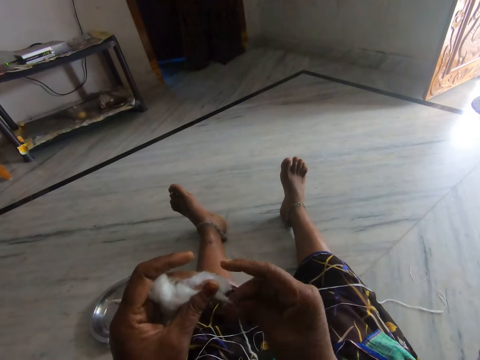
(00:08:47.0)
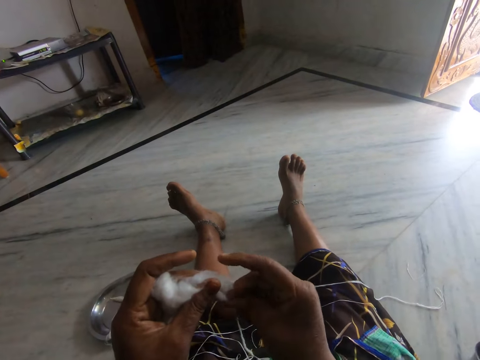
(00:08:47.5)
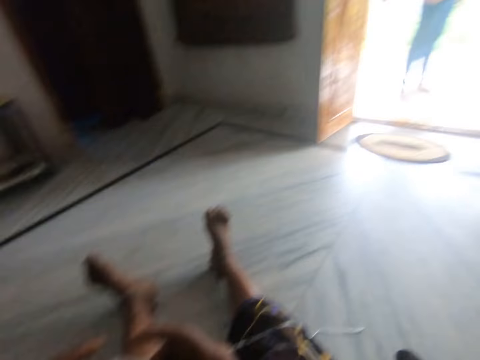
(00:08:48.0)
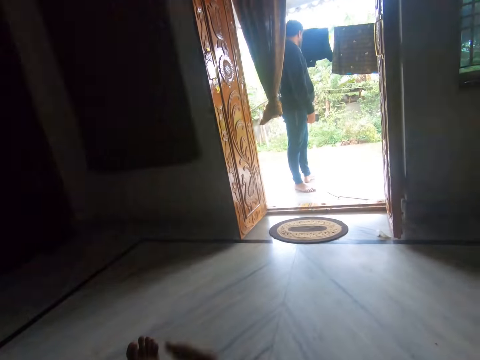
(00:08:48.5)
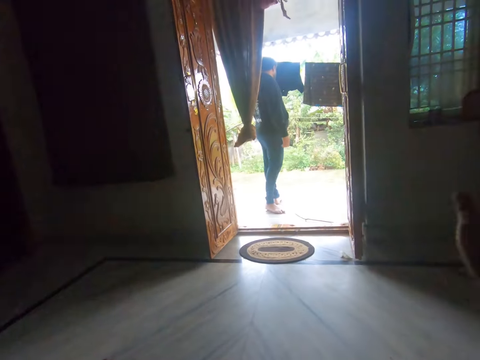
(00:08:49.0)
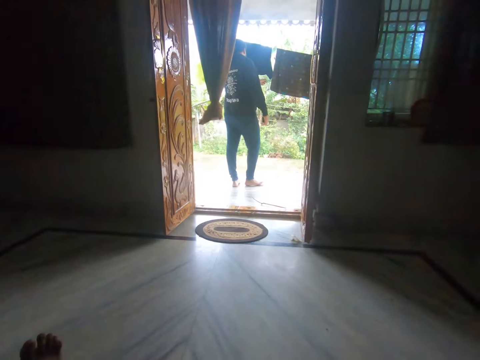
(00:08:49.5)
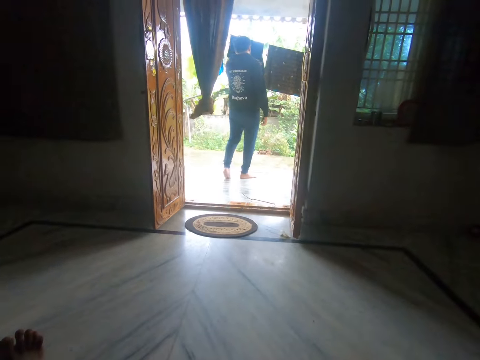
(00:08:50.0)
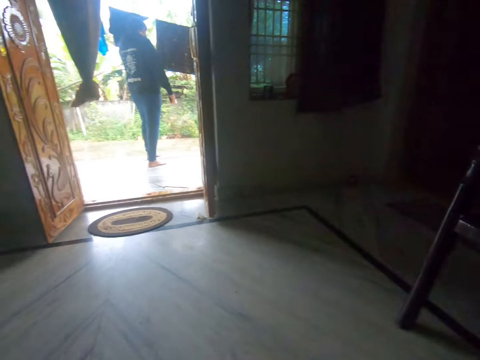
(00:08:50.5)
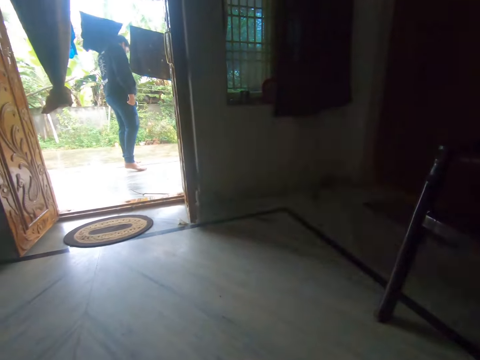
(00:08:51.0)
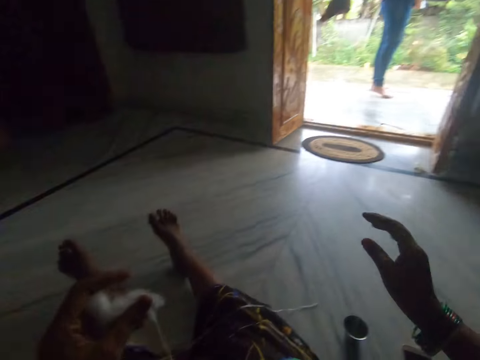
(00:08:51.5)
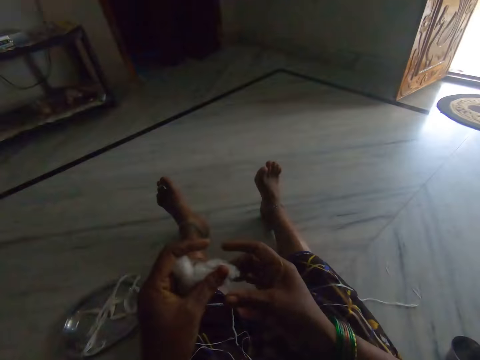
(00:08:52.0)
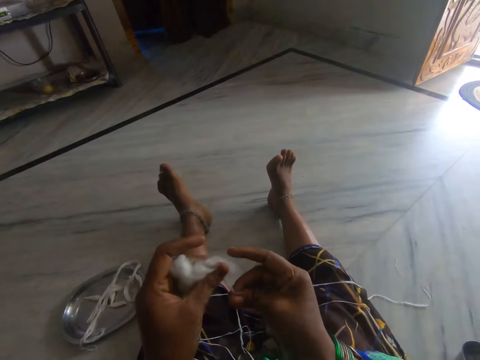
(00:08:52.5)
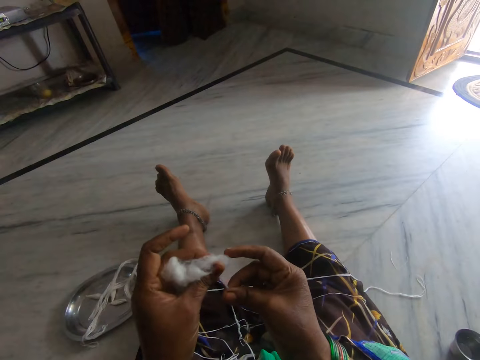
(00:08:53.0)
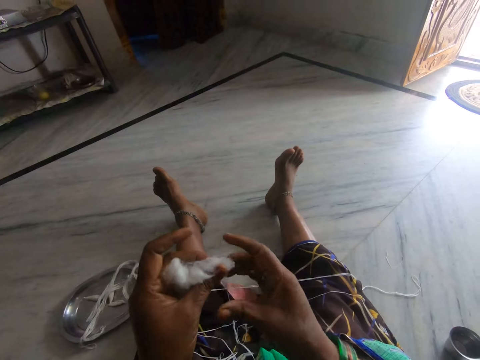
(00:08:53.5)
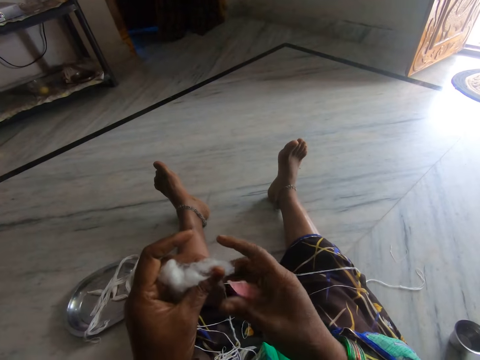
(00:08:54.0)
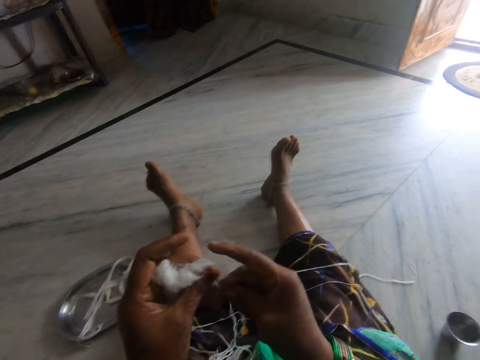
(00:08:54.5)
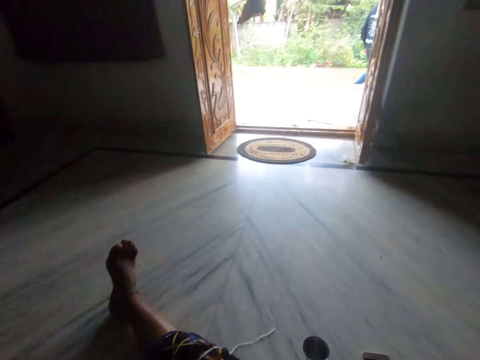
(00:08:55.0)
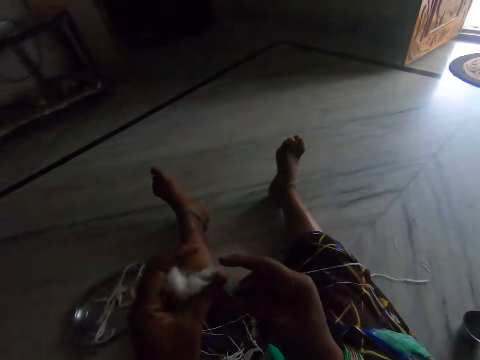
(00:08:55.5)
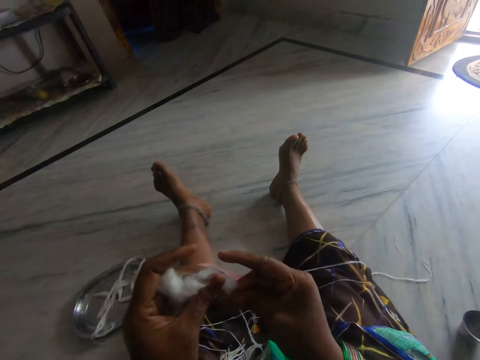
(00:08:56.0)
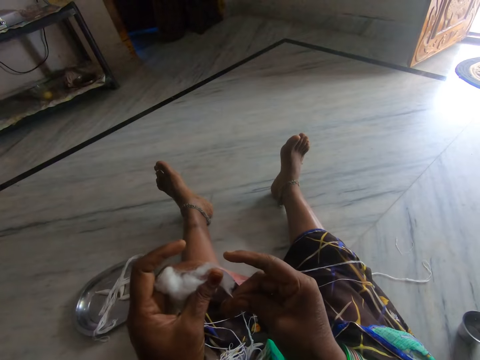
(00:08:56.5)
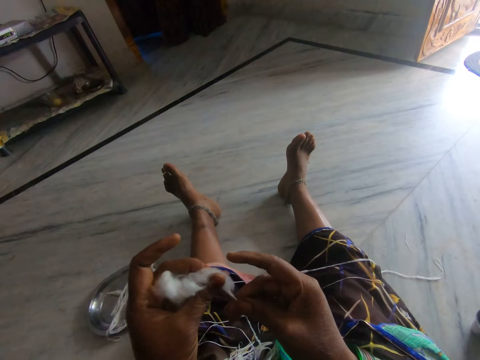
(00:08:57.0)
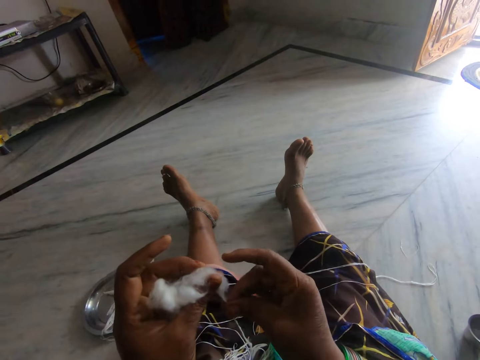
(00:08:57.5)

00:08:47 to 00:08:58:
The camera wearer stretches a hand. They drop the hand back. They roll thread from cotton wool.

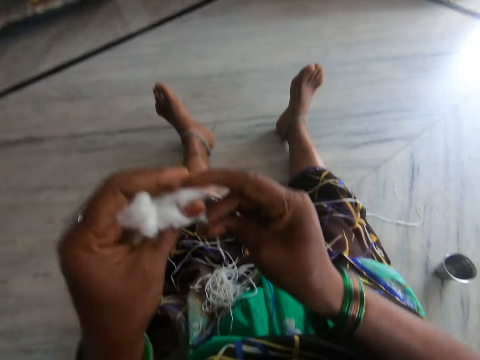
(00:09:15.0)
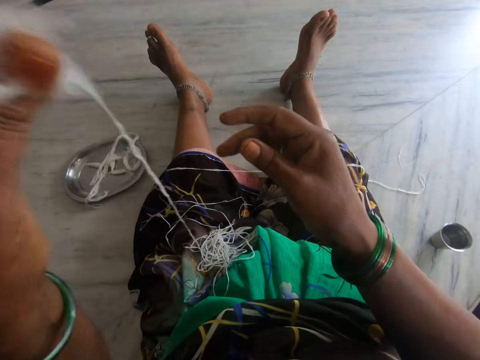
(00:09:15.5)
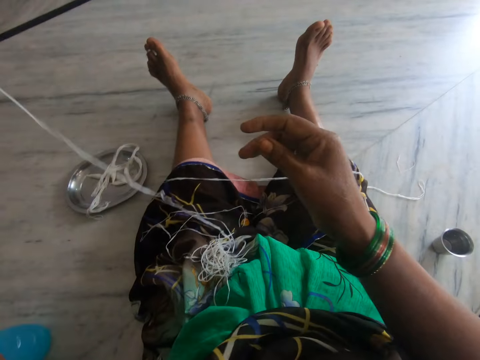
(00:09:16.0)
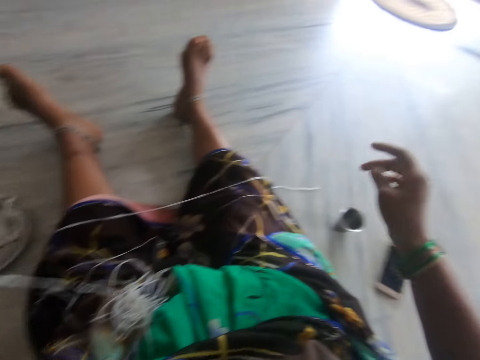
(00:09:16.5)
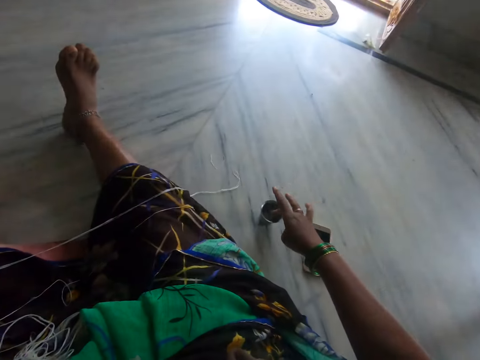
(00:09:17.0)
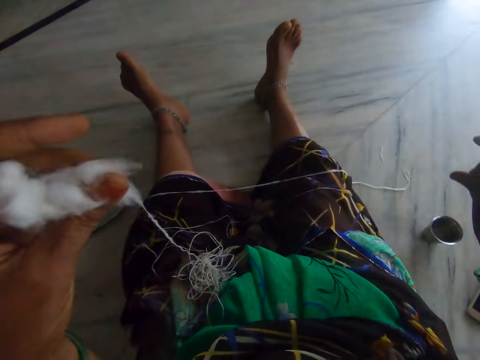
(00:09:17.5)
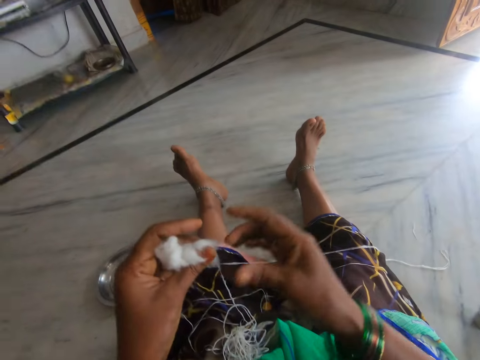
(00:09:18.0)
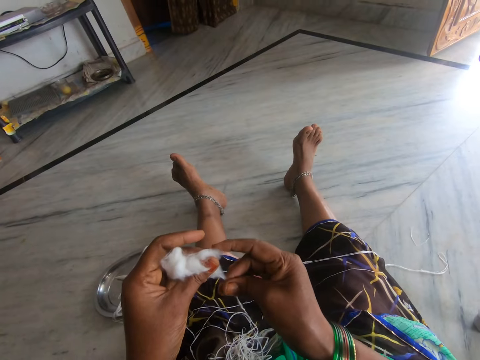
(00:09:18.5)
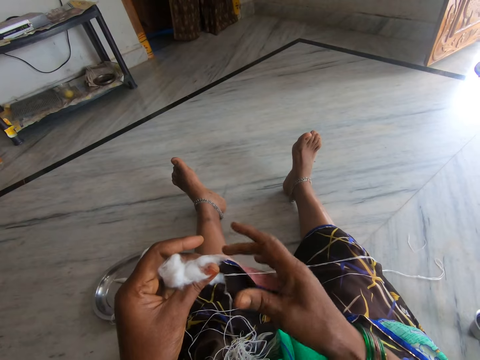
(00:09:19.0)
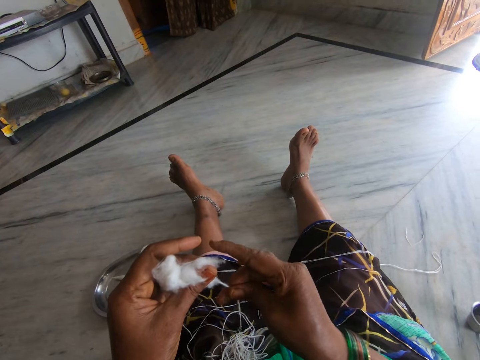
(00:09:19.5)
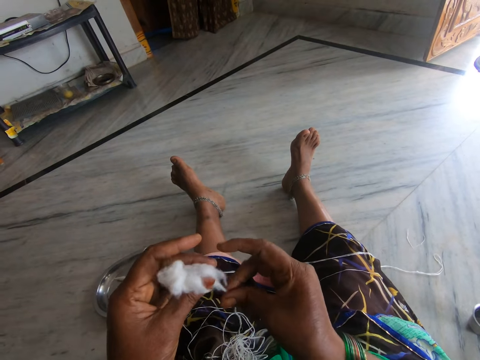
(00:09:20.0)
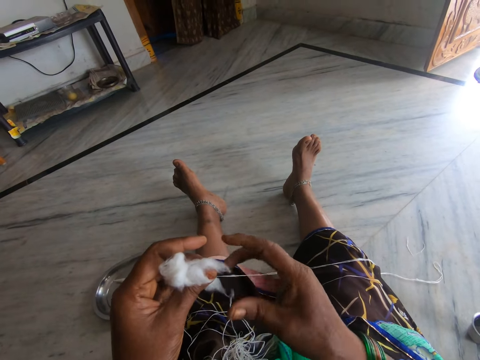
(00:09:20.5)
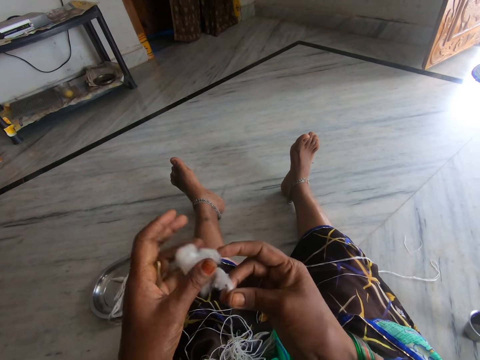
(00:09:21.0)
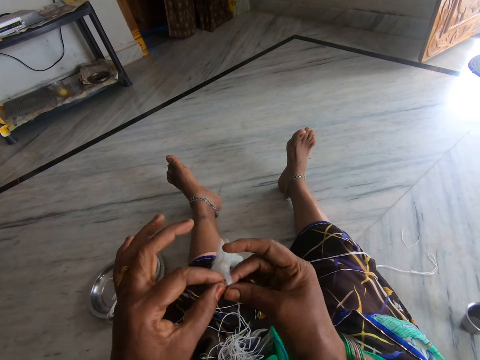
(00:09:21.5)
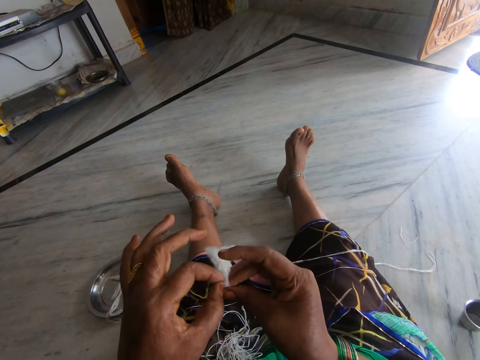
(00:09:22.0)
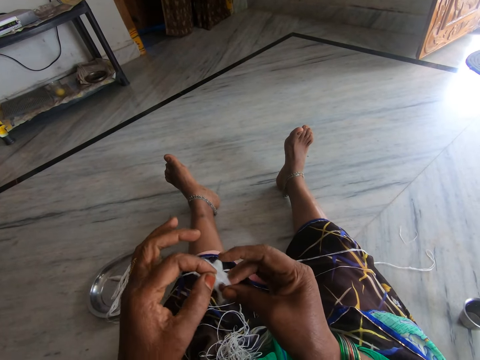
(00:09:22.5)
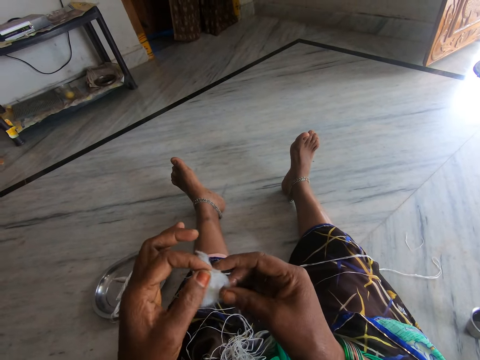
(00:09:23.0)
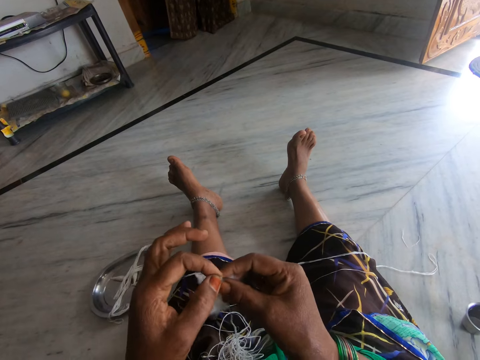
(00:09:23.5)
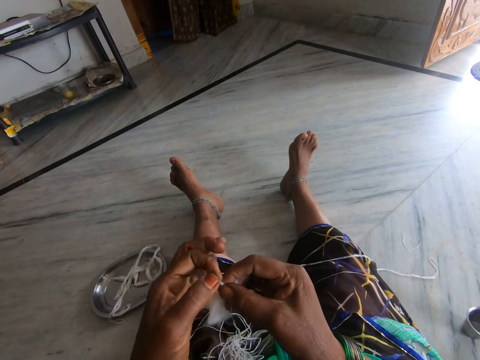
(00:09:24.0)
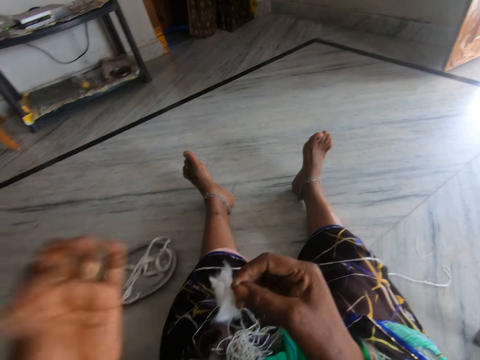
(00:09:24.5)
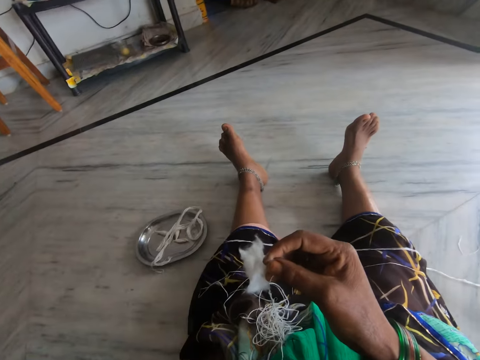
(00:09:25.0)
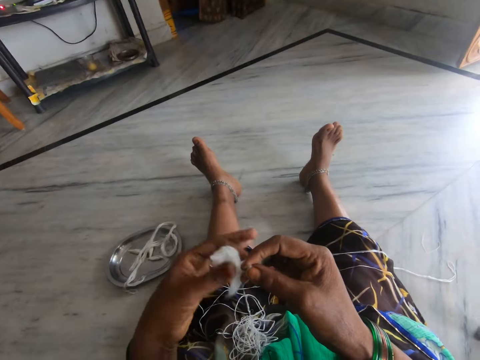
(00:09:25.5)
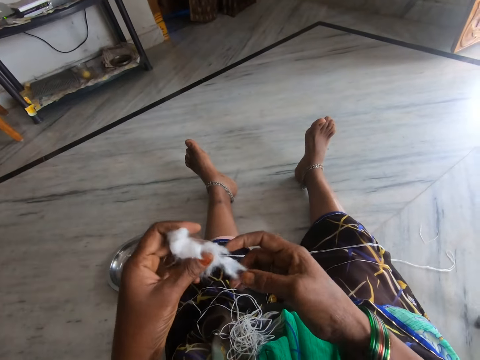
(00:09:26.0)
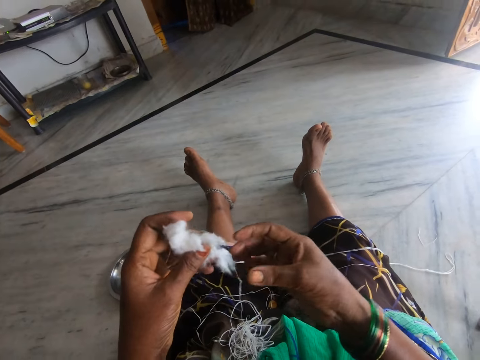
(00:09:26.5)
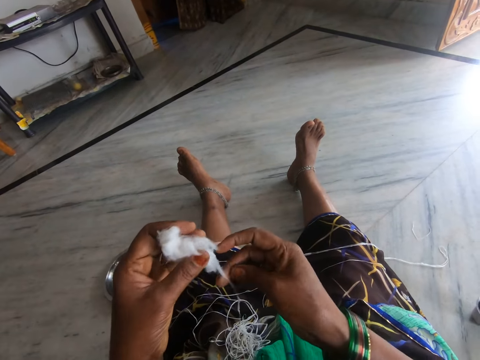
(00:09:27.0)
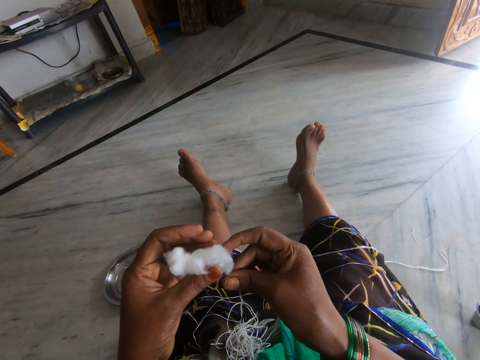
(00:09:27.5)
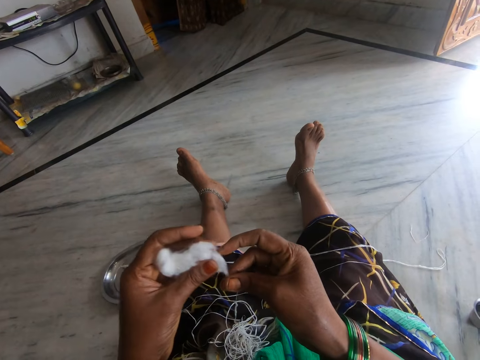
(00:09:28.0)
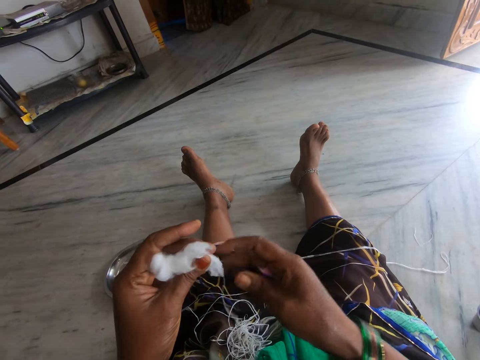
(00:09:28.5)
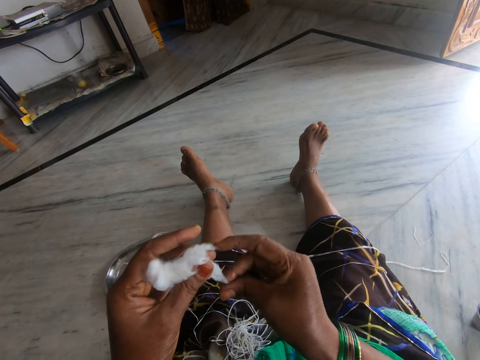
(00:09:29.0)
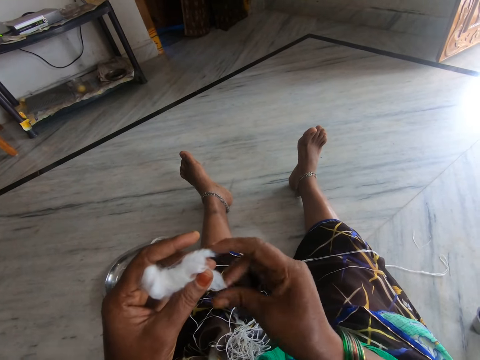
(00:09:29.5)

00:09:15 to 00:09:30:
The camera wearer dips her right hand into a cup of oil or water. She rolls the cotton wool. She makes a string with cotton fibre. She removes something from the cotton. She makes a string with the cotton fibre.
